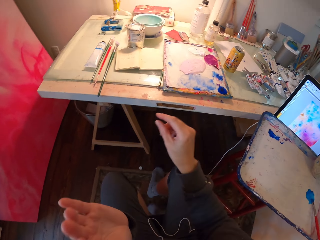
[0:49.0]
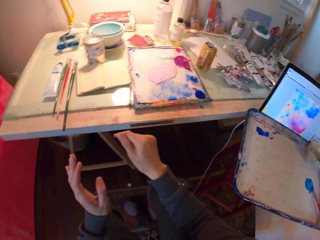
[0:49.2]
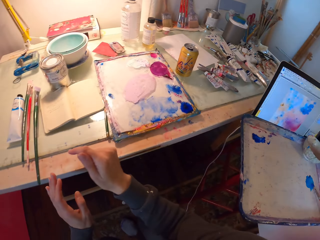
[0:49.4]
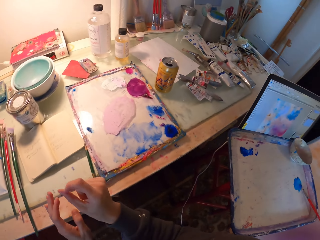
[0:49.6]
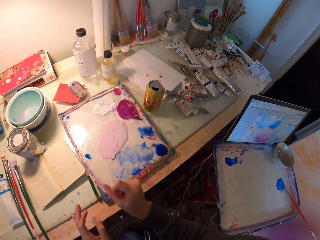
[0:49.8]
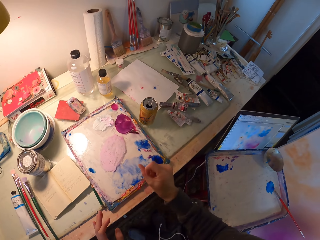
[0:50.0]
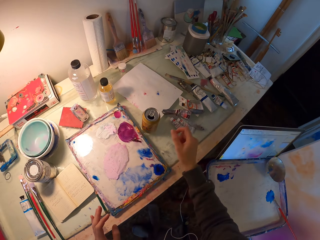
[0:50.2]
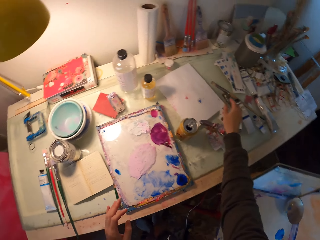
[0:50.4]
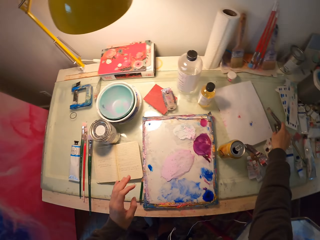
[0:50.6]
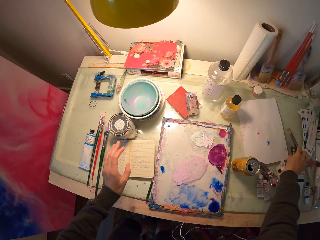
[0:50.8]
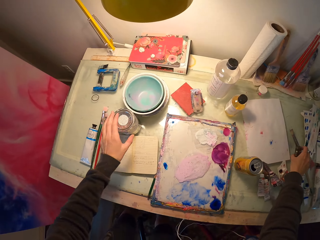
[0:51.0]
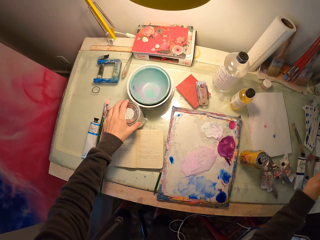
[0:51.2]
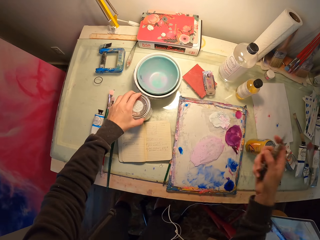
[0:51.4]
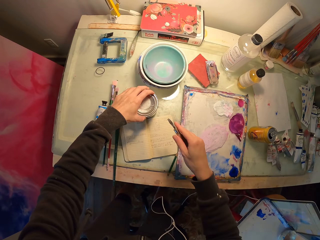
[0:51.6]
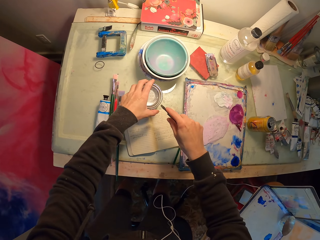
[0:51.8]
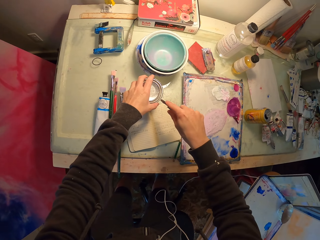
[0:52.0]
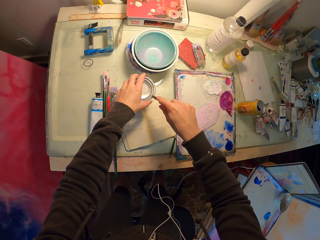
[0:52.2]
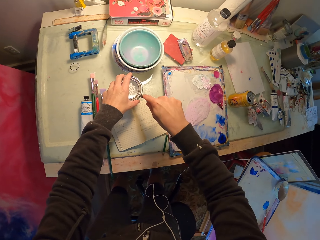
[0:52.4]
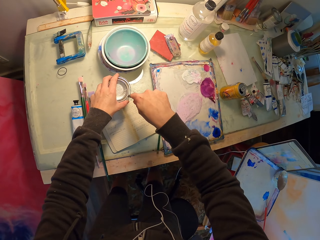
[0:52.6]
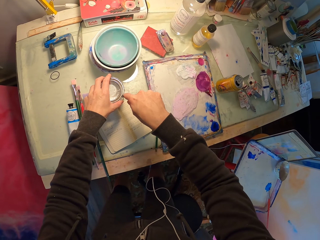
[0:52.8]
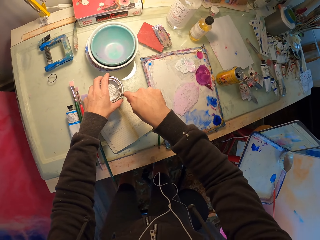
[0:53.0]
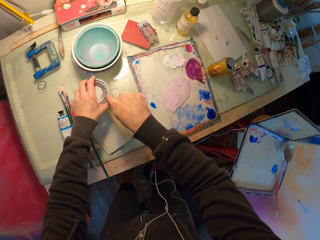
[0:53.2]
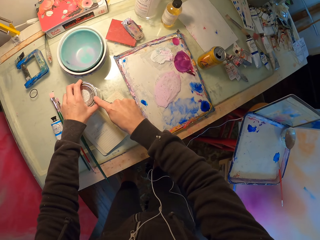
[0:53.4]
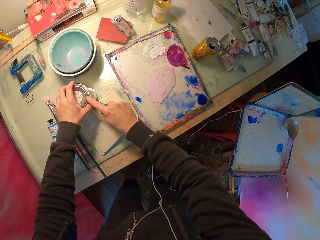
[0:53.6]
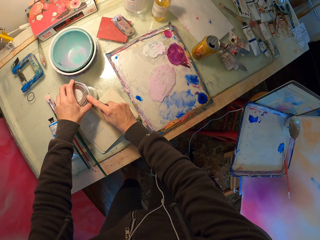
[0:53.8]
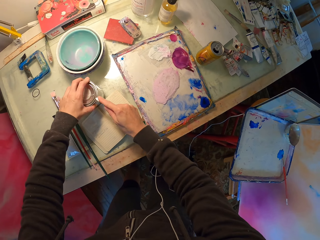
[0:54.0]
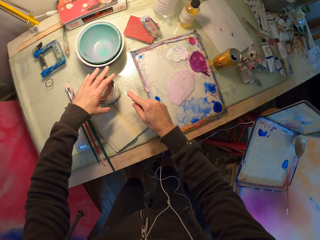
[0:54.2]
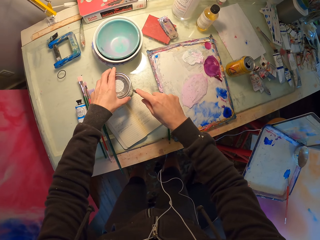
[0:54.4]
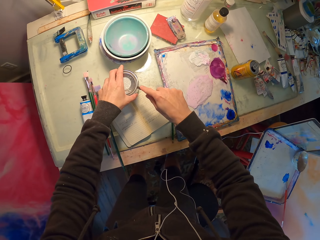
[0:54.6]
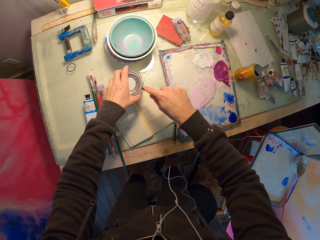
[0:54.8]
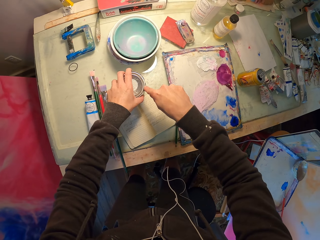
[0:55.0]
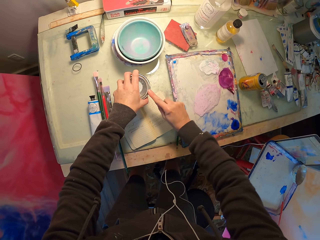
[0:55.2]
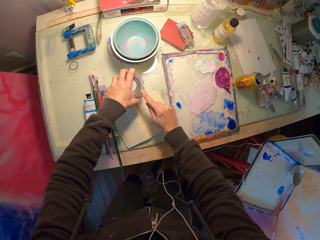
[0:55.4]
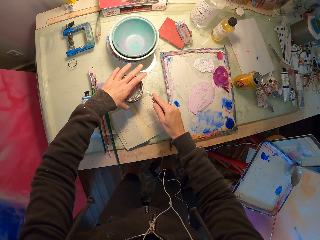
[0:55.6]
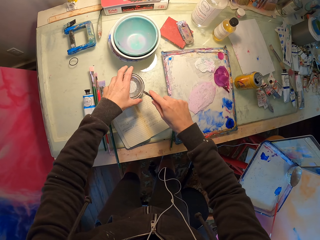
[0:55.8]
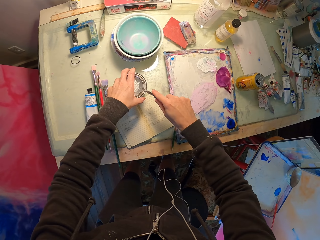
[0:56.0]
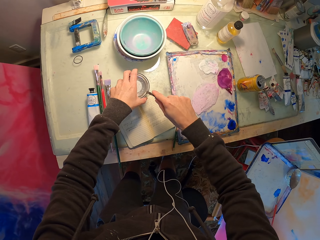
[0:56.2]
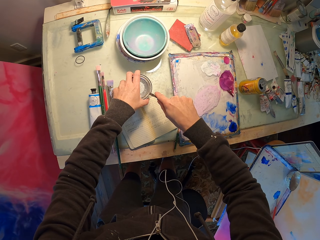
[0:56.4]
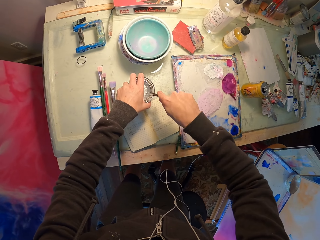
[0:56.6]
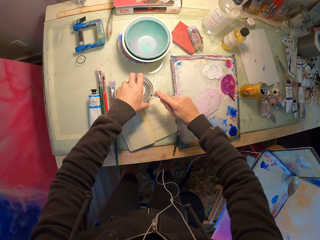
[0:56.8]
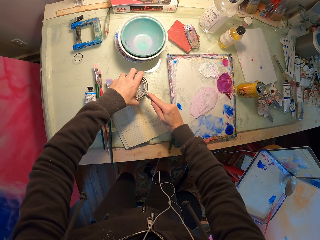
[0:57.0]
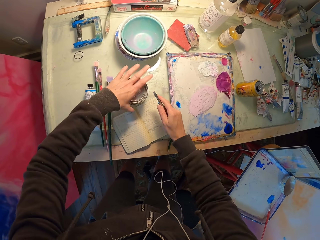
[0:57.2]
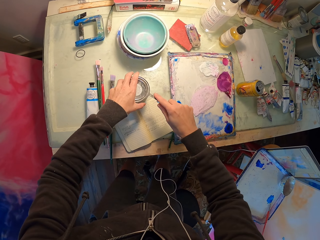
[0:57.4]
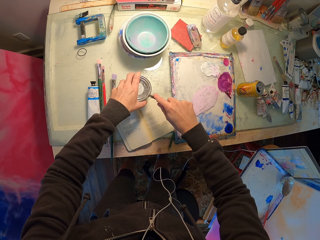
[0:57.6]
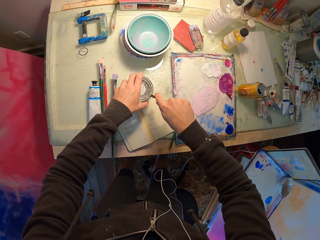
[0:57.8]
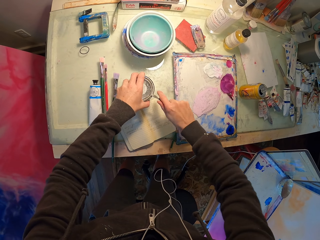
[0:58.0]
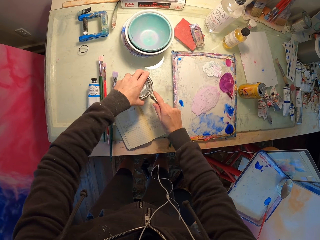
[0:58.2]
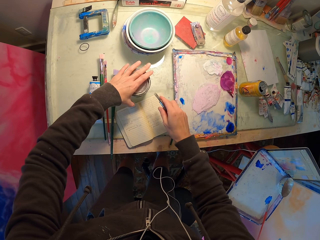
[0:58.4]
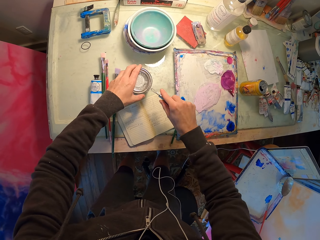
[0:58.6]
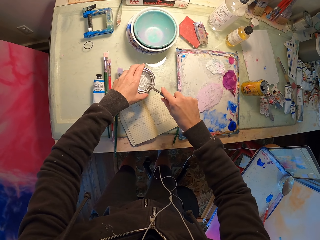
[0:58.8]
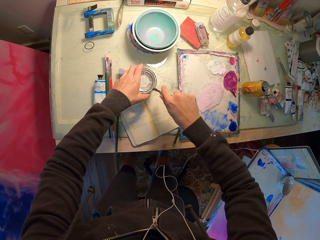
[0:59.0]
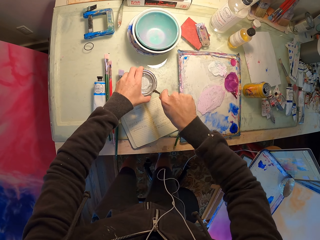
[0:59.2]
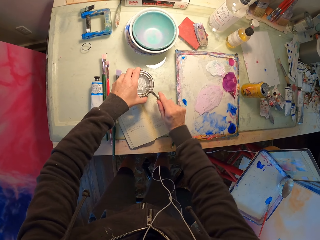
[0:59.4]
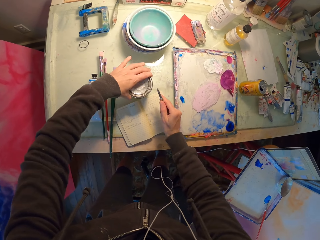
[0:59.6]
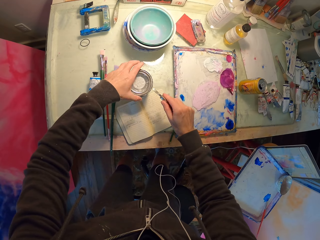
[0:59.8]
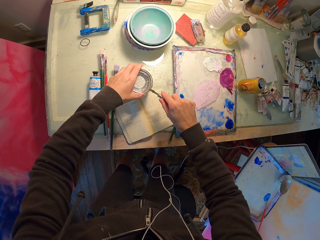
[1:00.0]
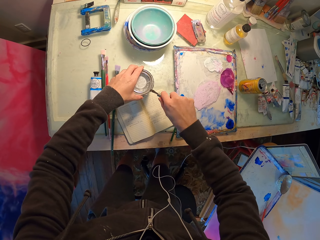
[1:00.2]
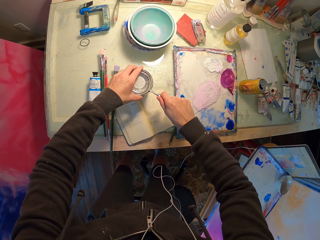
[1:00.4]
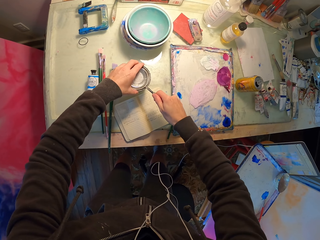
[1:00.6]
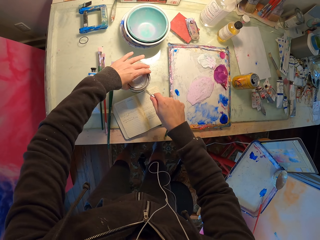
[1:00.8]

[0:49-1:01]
The camera wearer picks up the paint can opener on the table. They open the paint can on the table with the opener.

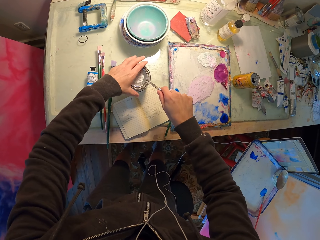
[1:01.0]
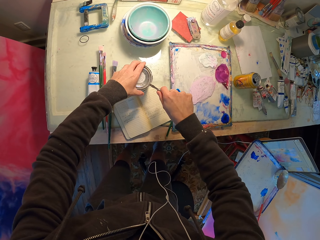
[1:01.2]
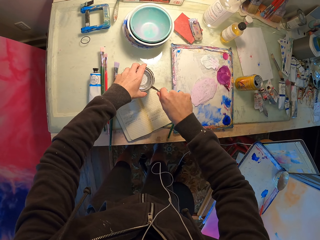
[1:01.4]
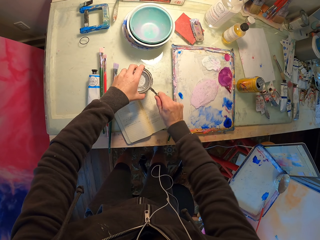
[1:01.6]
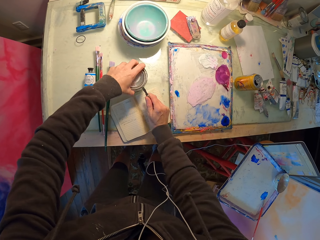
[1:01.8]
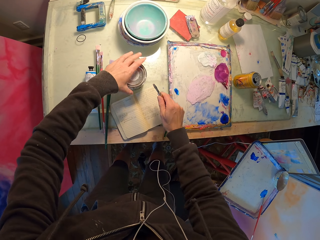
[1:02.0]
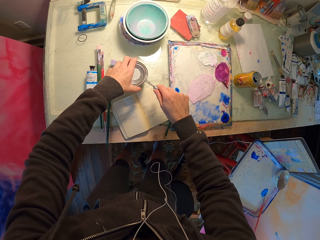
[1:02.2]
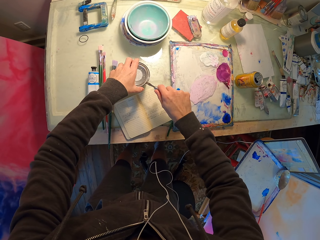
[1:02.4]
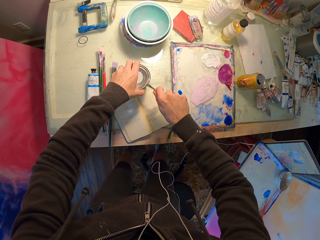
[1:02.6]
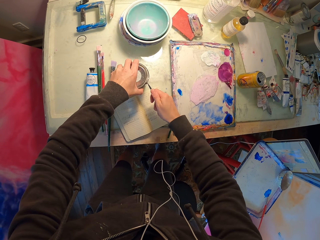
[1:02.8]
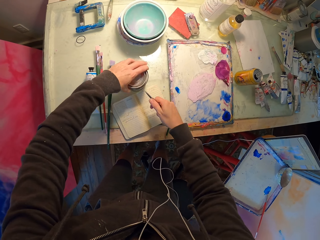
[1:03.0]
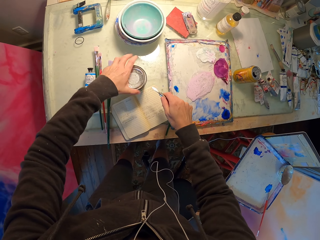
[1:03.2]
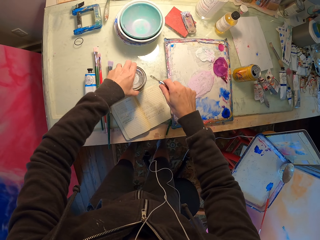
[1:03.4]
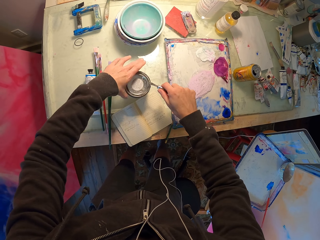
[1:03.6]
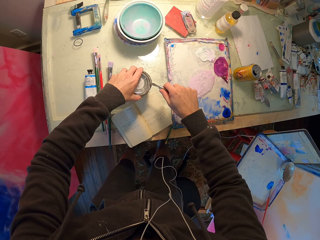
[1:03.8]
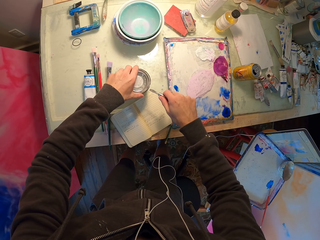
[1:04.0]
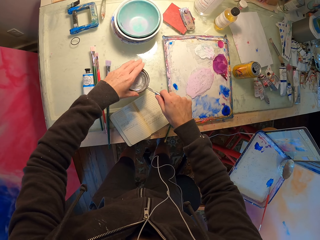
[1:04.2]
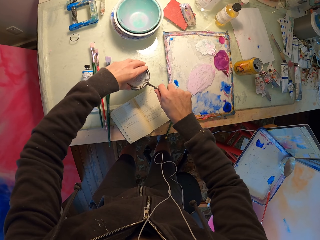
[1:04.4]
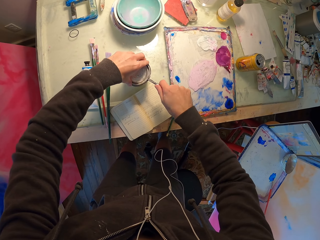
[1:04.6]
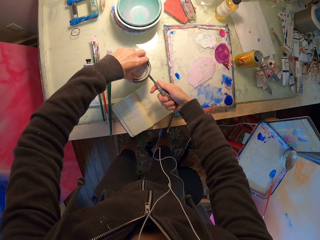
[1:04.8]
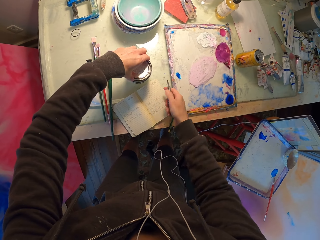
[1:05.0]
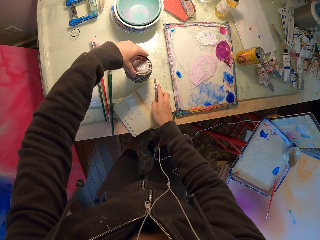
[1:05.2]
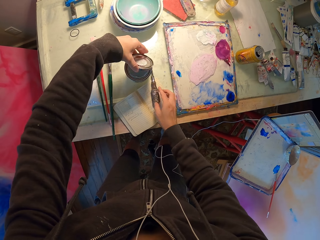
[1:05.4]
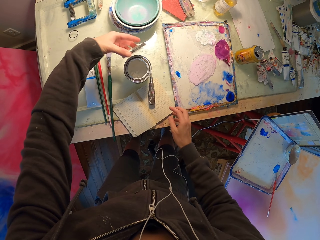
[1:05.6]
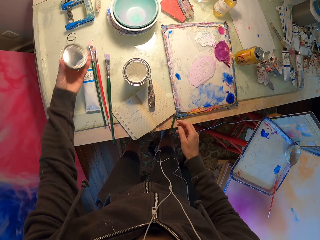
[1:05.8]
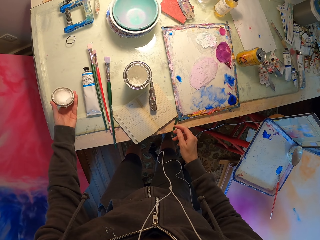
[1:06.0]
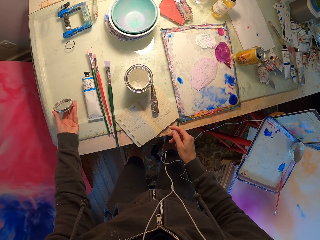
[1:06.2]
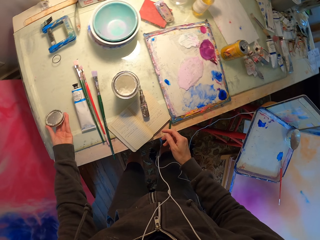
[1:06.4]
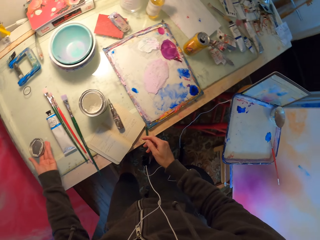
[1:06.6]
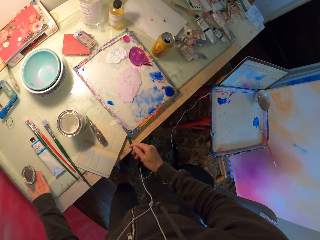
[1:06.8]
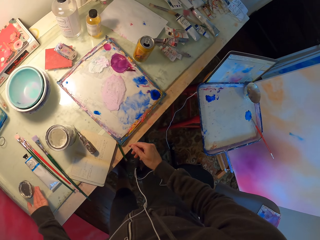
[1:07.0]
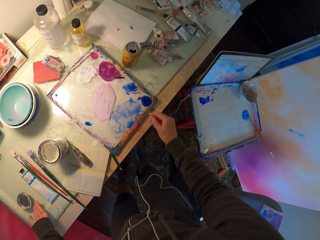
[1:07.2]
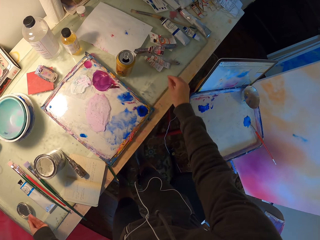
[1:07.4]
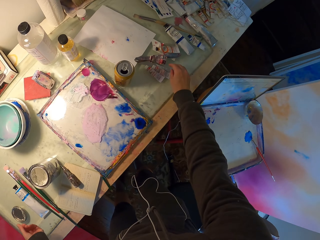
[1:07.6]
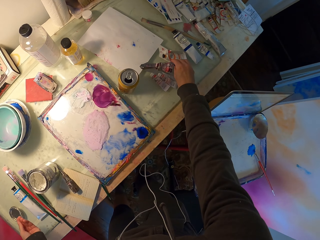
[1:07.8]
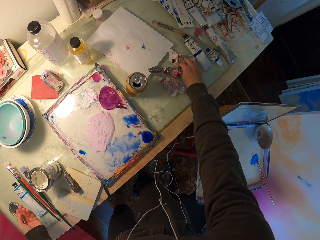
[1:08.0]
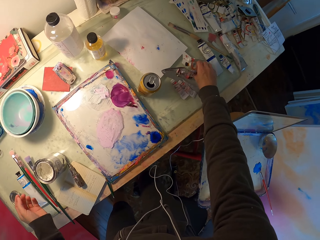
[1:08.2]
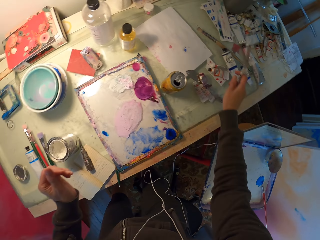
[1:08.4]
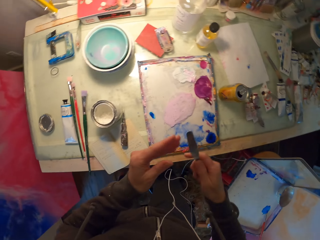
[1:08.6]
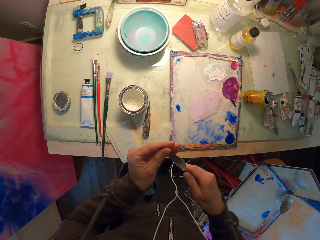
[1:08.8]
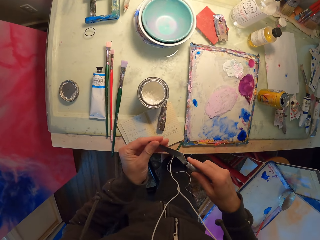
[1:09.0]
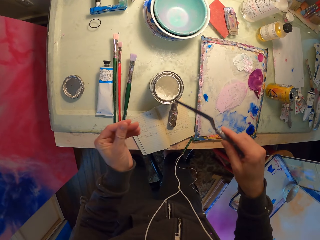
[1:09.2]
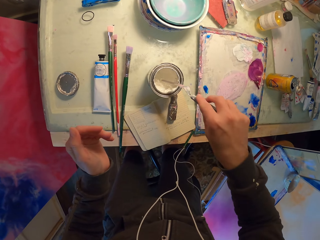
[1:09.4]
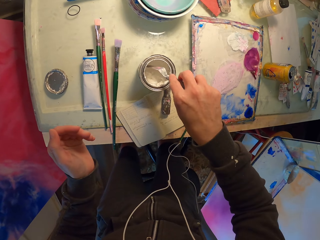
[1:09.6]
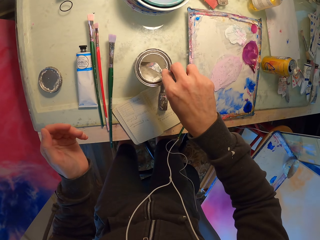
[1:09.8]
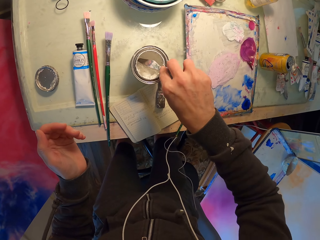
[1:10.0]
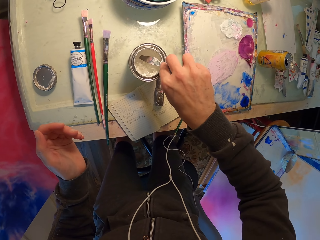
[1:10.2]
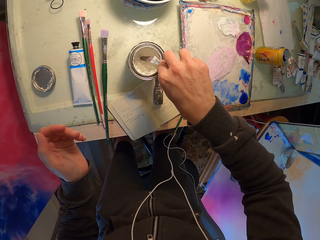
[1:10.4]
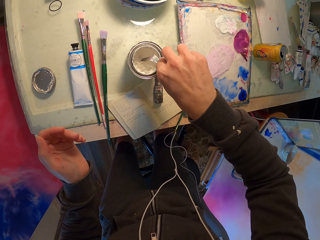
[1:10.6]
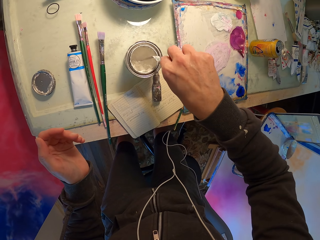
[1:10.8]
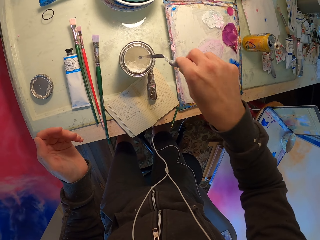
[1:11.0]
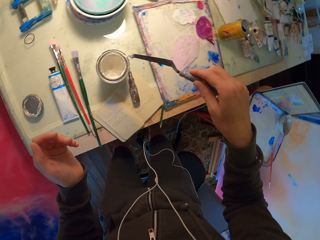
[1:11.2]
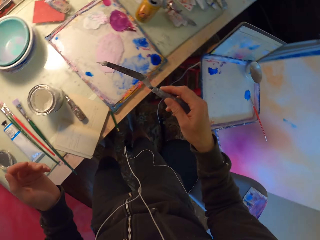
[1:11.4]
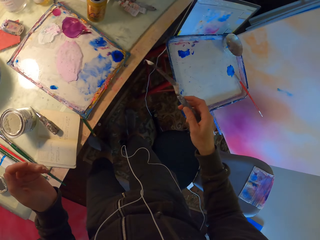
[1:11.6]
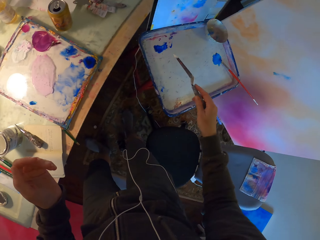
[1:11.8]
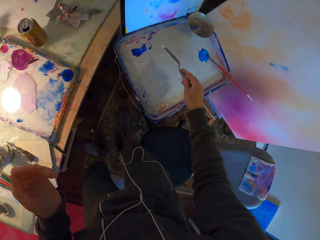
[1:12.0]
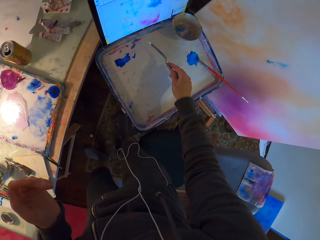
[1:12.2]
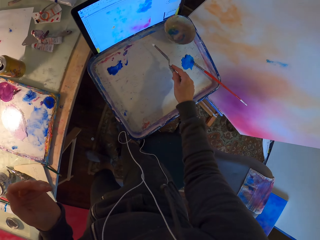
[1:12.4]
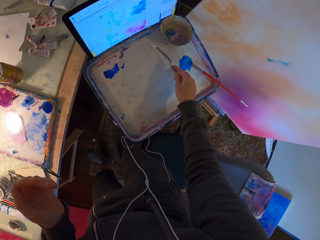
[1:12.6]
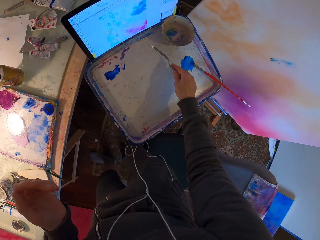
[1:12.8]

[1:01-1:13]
The camera wearer drops the opener on the table. They drop the can lid on the table. They pick up the paint scoop tool on the table. They wipe the tool with their hand. They pick white paint from the can to the paint tray with the tool.
